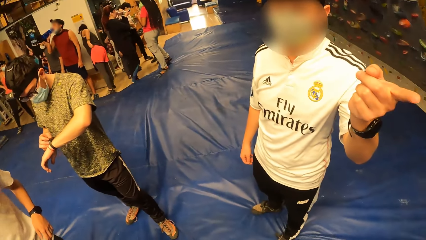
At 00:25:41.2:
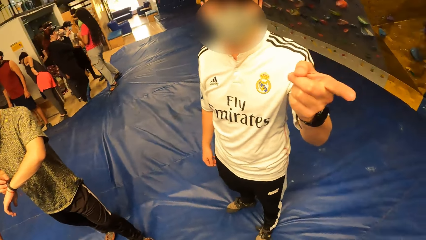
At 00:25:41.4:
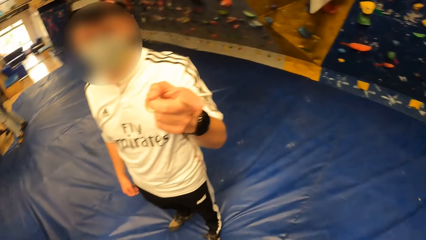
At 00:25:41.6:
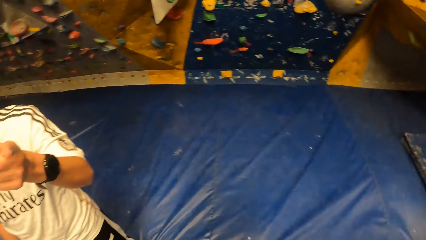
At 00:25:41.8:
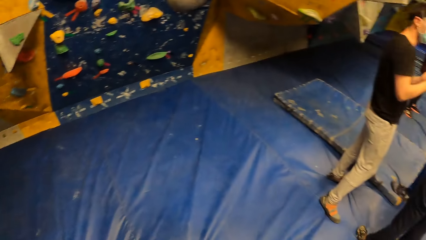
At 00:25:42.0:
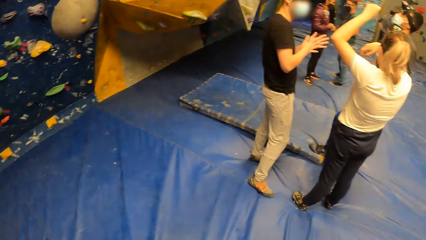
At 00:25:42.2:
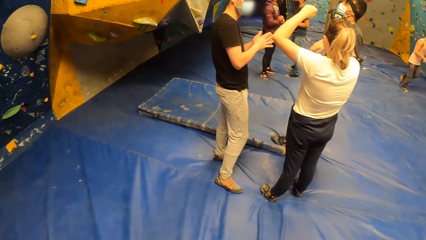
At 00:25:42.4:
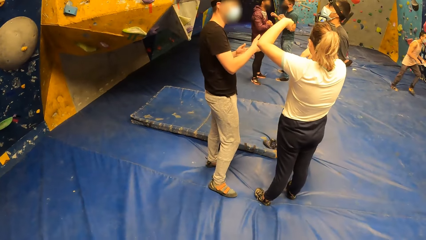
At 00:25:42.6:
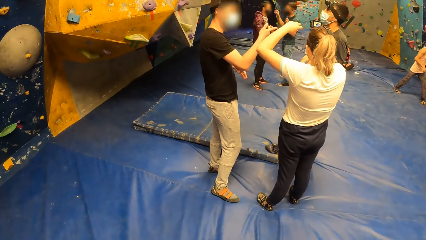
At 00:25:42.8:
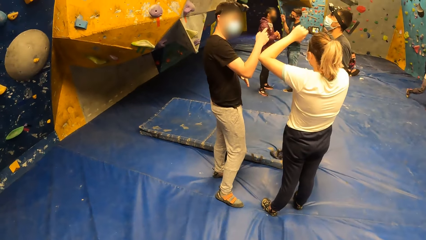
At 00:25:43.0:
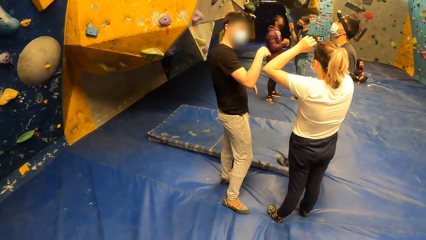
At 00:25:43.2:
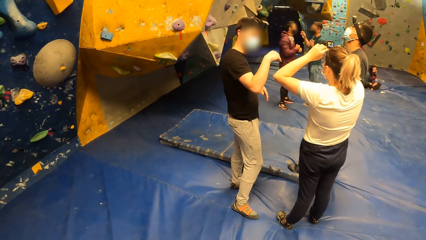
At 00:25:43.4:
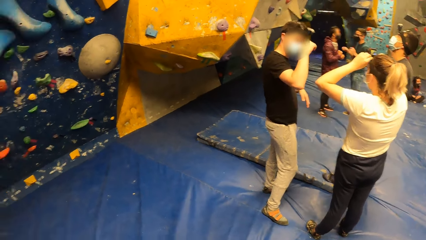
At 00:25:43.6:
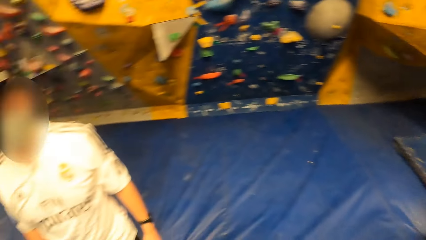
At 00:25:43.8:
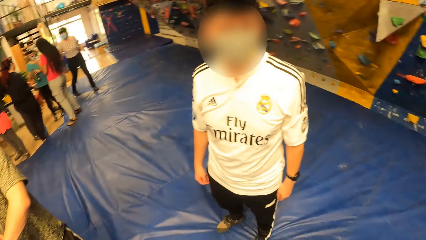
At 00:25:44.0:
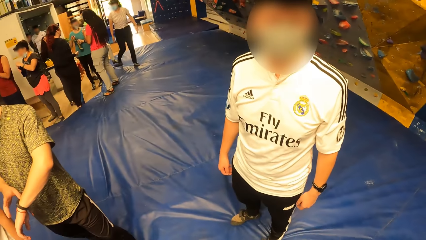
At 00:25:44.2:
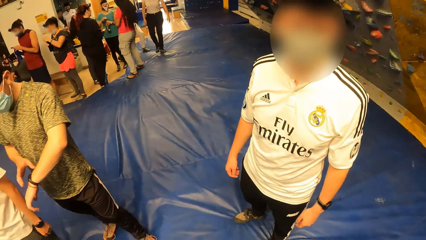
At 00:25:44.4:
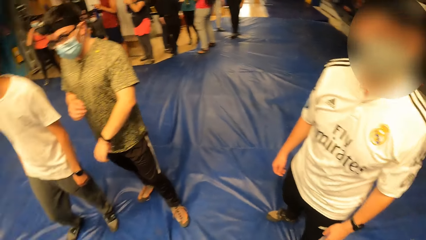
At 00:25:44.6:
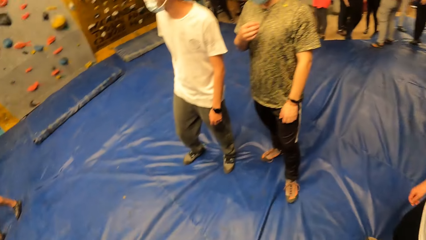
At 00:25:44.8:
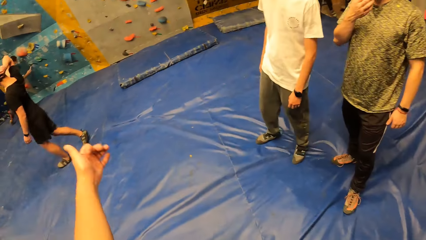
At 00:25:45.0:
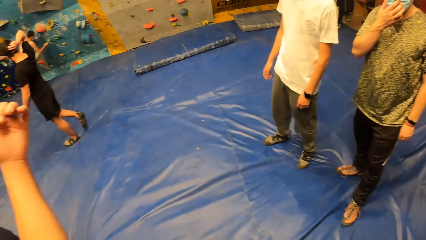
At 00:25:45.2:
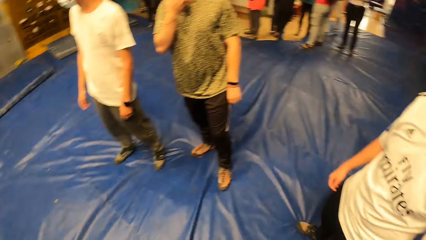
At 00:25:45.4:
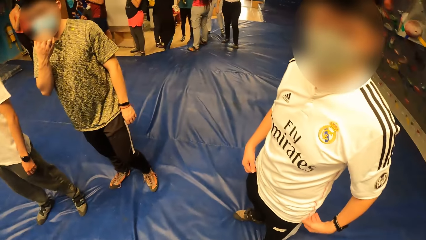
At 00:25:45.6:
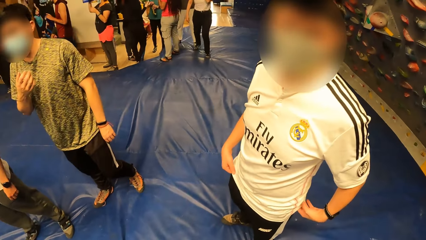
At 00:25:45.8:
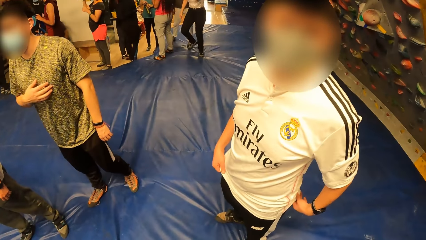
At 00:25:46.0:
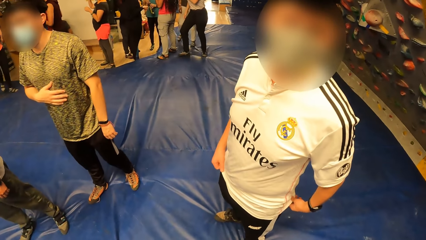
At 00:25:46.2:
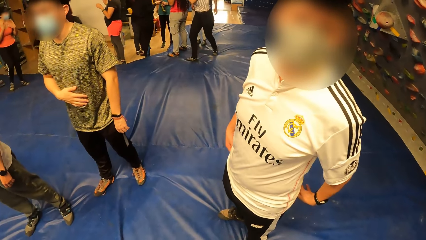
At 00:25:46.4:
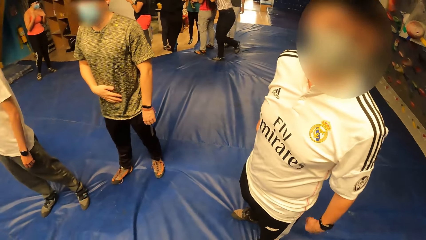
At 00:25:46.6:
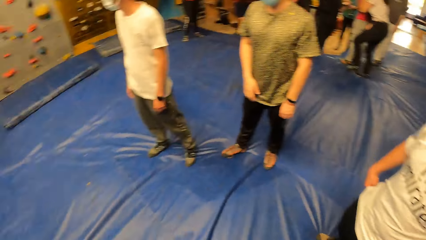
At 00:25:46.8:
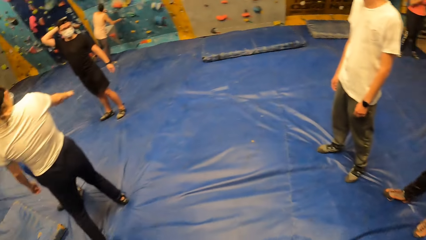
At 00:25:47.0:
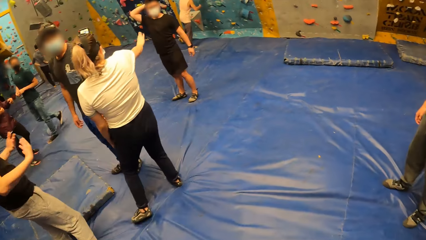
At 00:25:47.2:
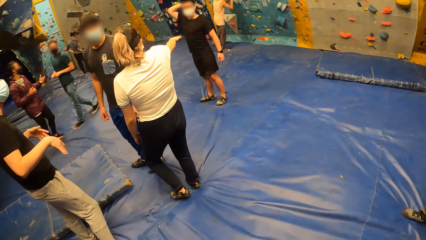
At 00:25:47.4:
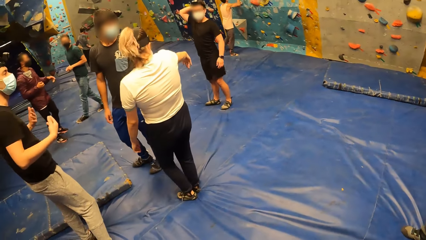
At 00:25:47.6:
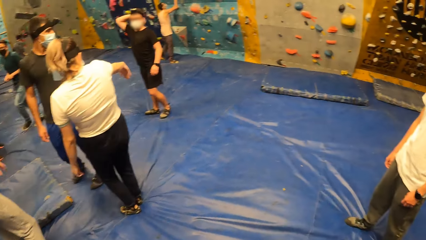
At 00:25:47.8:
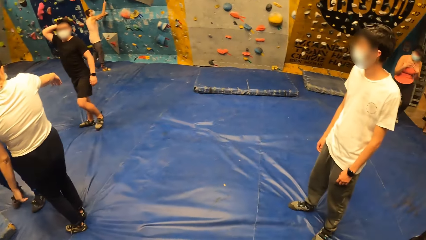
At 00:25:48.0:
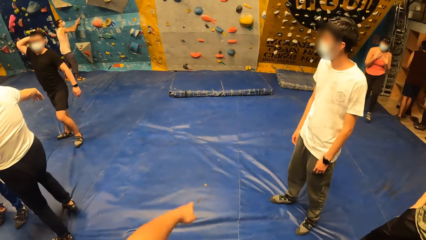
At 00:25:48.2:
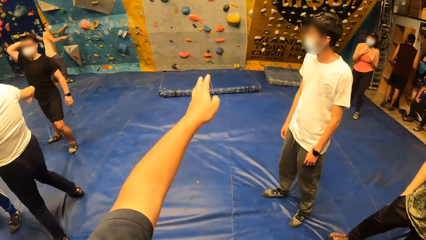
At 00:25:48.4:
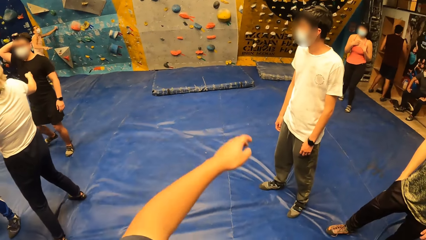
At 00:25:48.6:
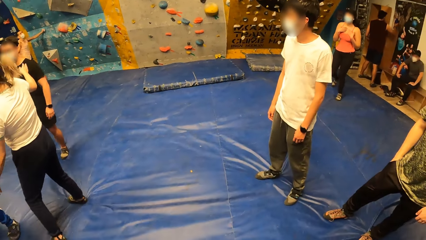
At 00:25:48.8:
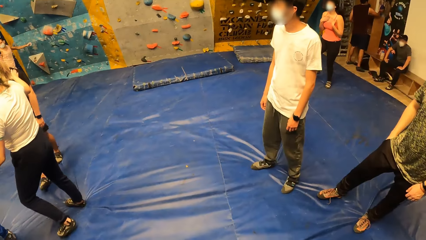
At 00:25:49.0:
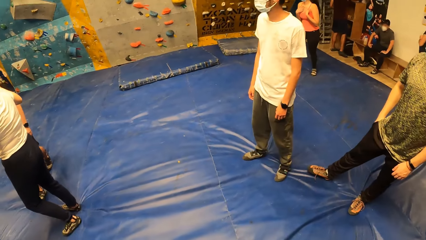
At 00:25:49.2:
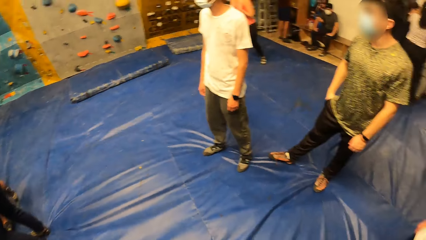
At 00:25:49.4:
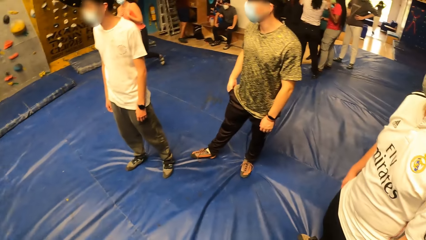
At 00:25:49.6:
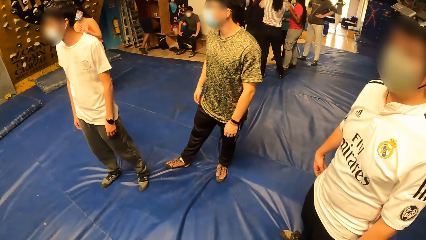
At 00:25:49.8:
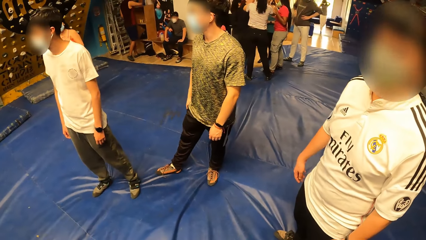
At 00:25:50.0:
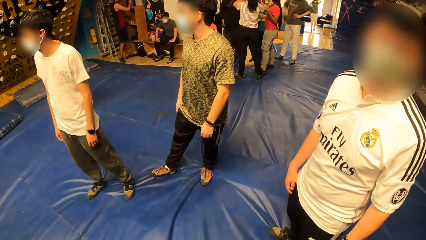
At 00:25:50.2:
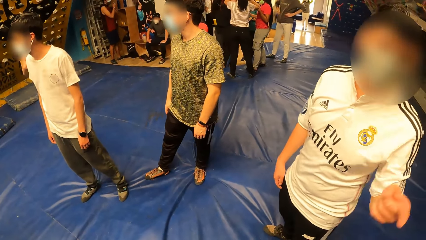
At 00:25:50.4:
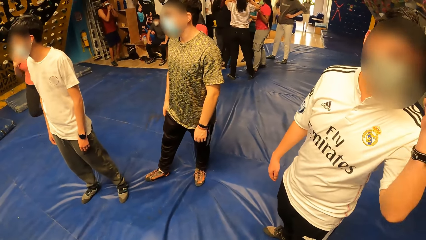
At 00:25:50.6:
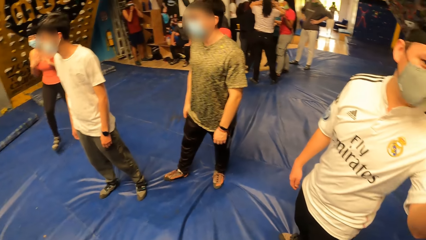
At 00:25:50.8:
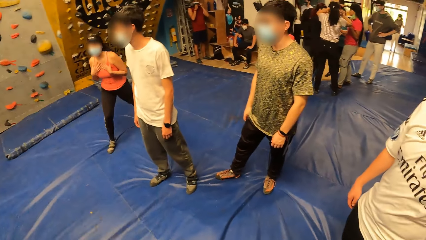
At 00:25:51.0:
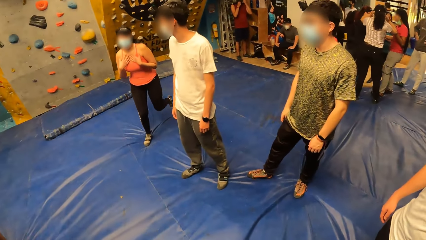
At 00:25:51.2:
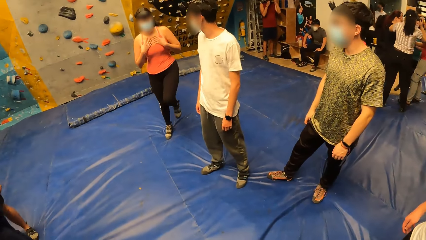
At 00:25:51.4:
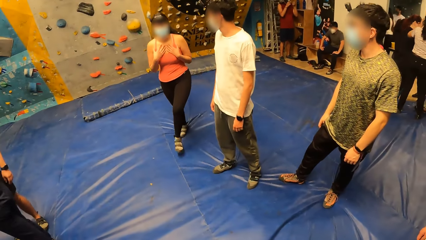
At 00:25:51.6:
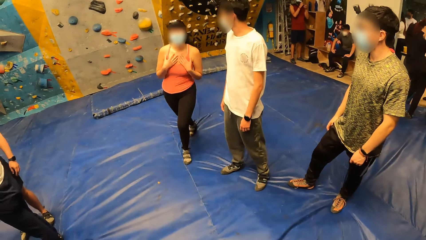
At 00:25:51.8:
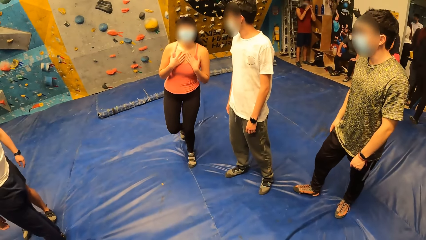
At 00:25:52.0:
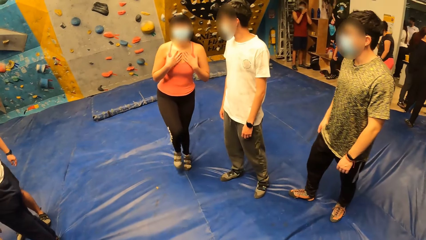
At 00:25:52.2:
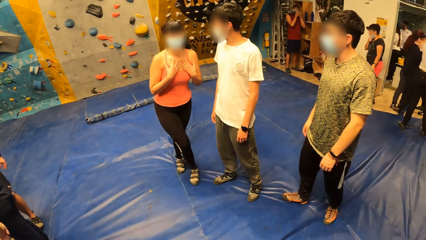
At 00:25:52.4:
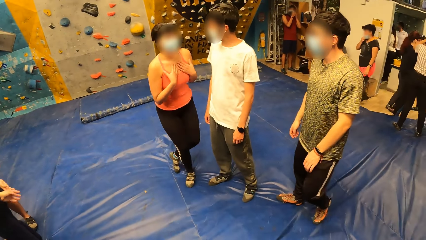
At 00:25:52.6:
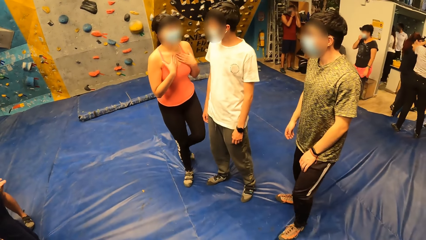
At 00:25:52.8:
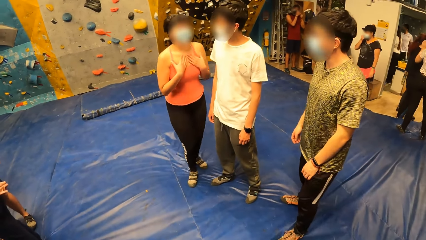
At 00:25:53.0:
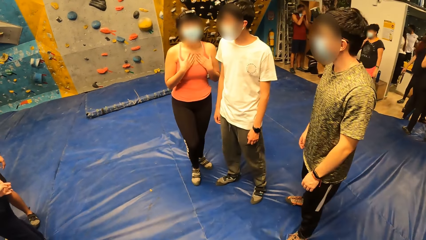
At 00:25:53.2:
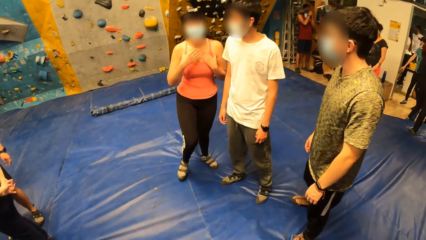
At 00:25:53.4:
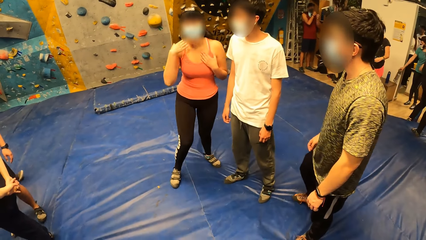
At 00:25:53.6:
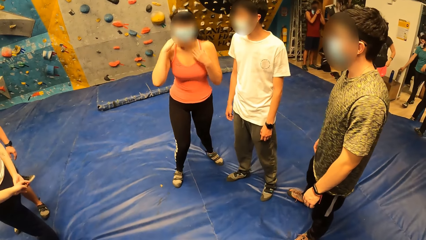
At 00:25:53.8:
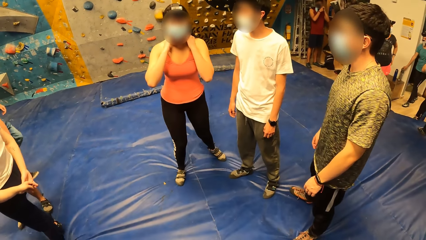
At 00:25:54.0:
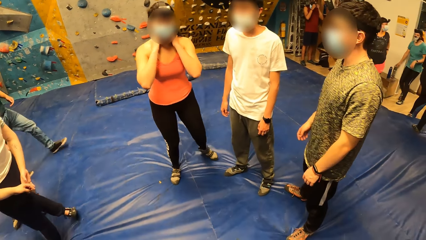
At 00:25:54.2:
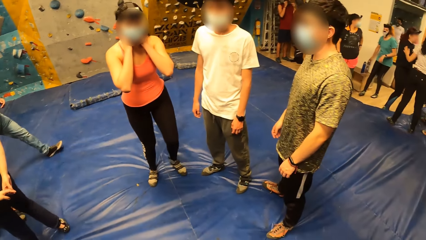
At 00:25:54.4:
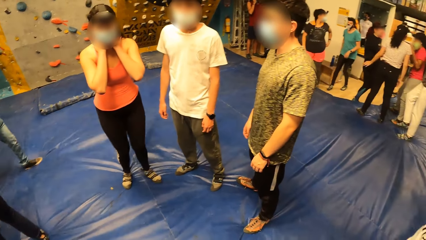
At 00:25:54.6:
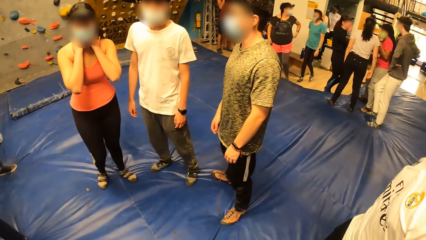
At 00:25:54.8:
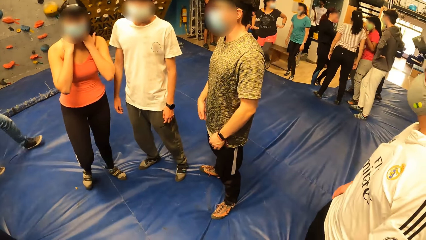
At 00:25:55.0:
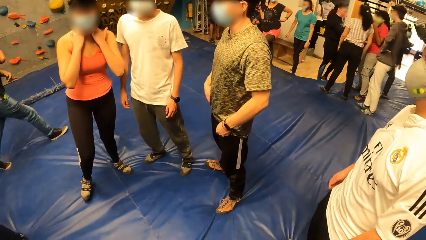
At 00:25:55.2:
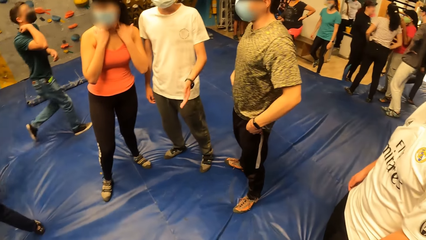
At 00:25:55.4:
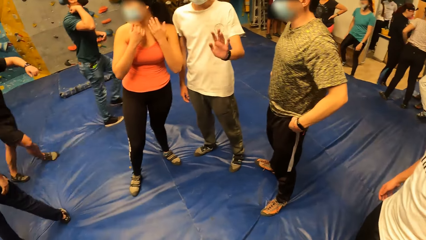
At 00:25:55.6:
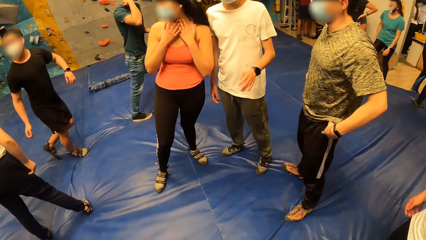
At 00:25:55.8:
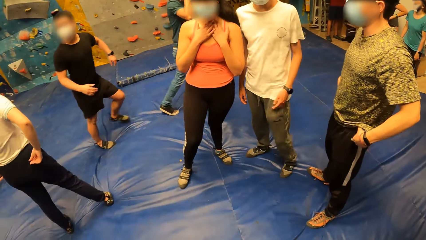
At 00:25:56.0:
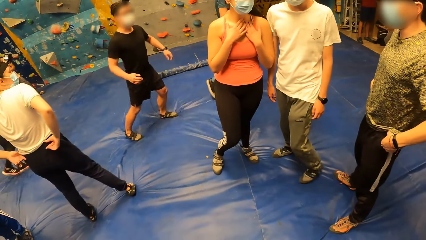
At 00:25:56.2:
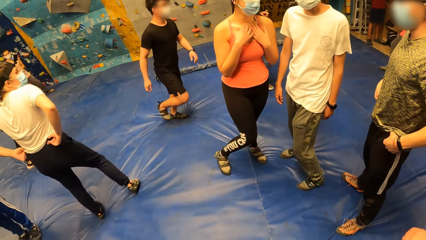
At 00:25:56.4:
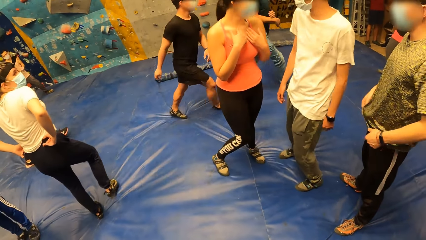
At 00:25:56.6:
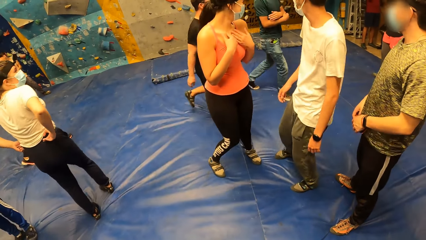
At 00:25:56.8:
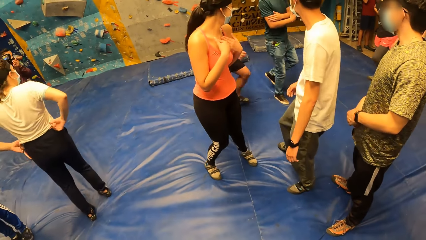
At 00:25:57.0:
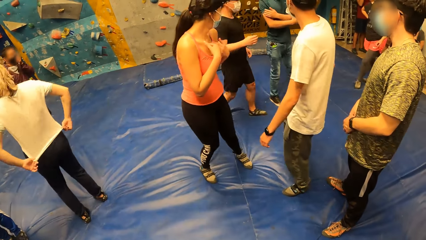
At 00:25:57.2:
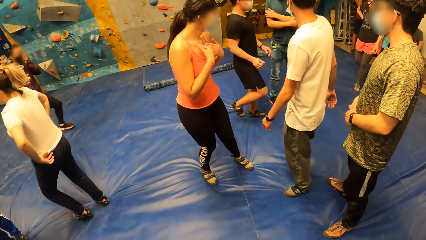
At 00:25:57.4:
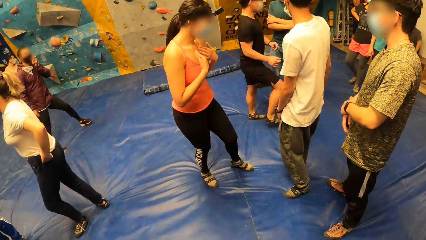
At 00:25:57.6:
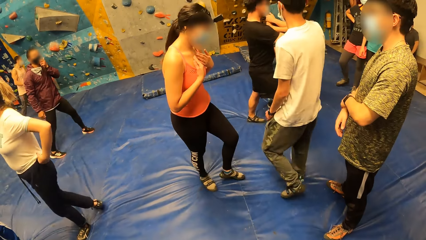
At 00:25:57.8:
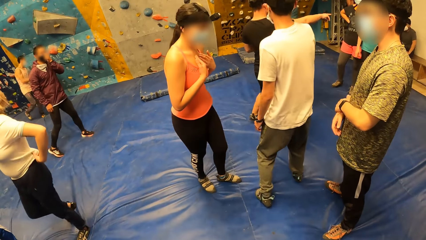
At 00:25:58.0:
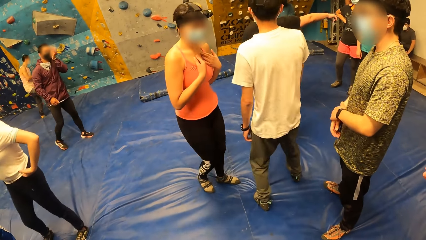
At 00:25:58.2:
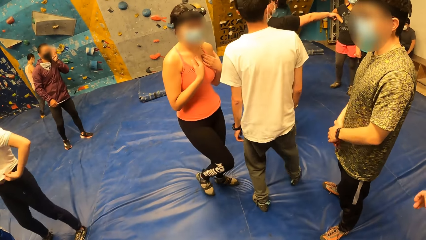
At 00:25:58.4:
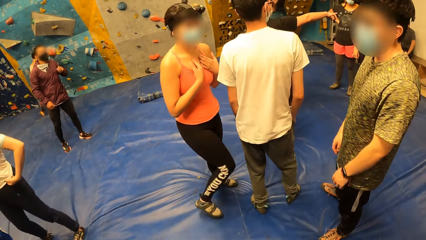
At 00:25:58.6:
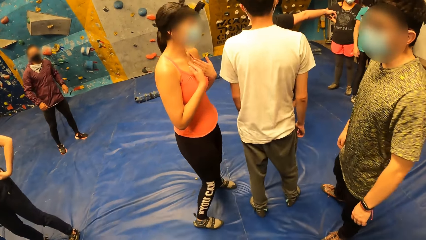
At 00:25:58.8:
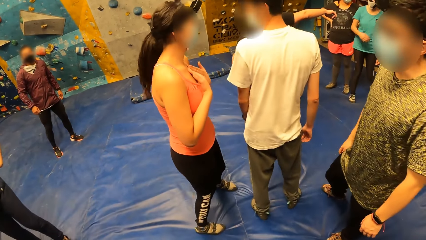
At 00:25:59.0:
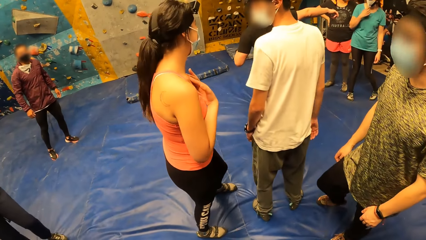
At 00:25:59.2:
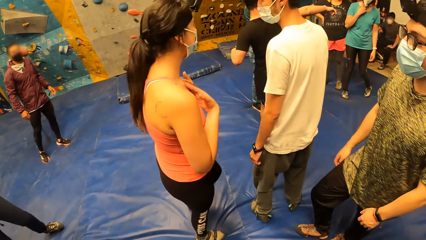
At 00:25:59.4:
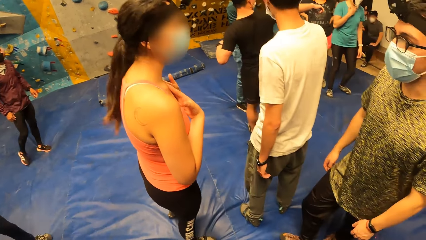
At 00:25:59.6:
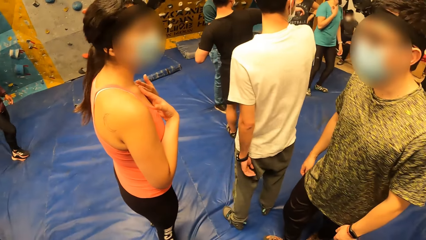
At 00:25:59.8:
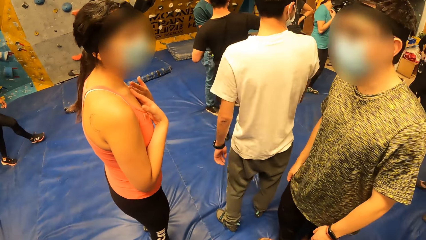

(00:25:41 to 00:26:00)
The camera wearer converses with a man. They look around the field. They converse with the man. A woman interacts with the camera wearer and another man, a third man, and a fourth man. The woman converses with the camera wearer. The camera wearer looks around the field.
